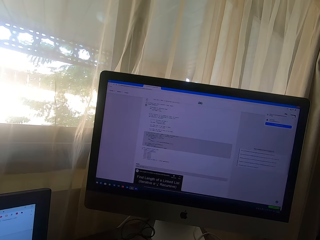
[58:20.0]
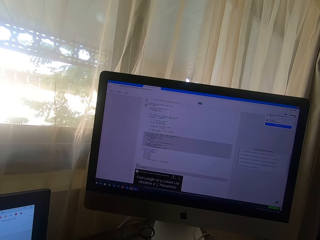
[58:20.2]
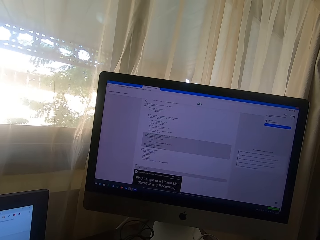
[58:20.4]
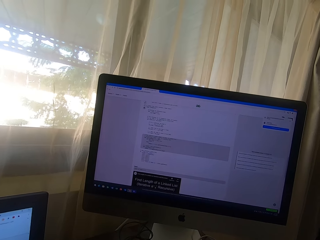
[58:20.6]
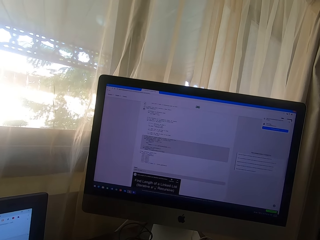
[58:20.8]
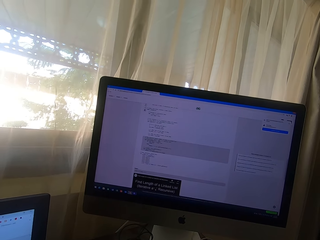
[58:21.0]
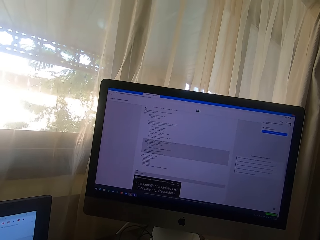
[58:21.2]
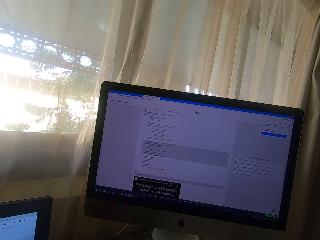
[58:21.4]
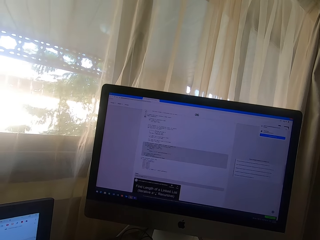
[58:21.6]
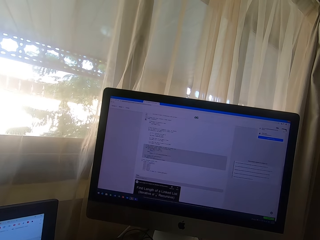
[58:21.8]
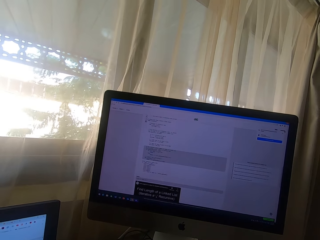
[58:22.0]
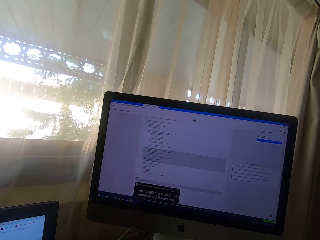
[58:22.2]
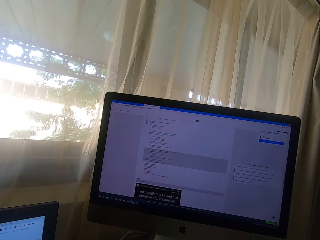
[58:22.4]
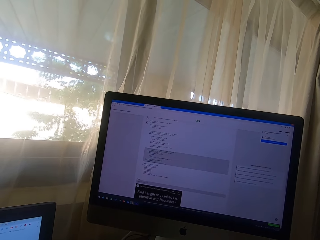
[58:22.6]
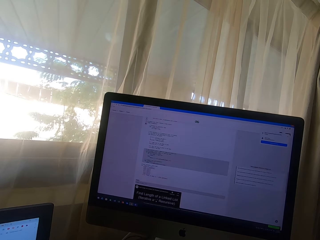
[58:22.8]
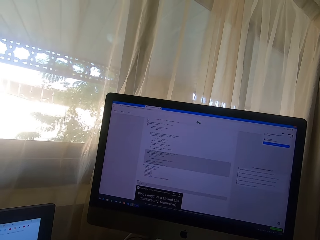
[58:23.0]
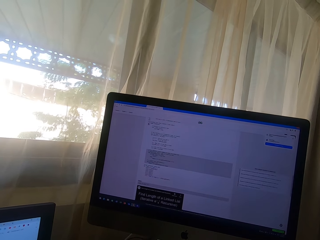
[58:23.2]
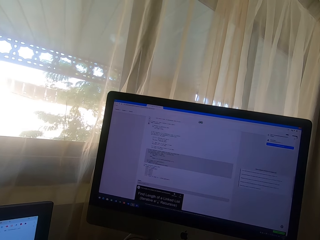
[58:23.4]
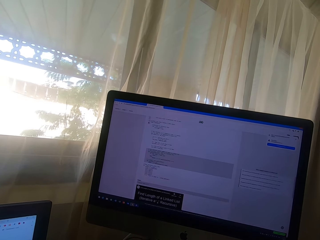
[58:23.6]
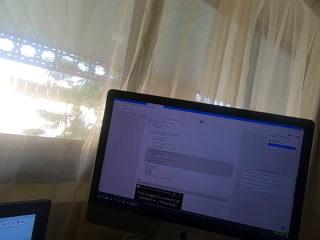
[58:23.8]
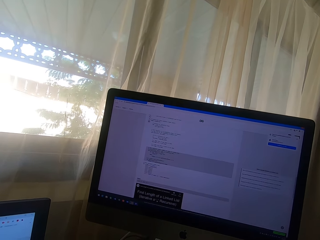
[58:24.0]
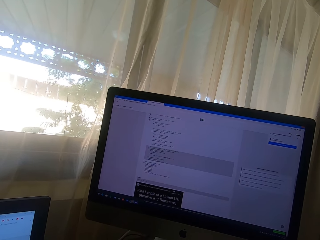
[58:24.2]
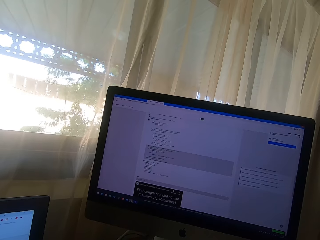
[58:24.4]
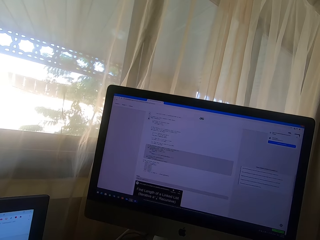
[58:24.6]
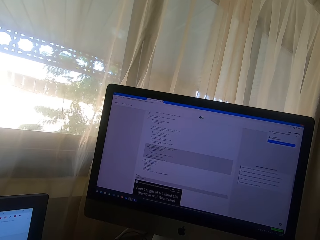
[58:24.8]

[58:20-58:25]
The camera wearer looks at the monitor.

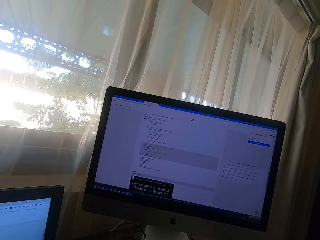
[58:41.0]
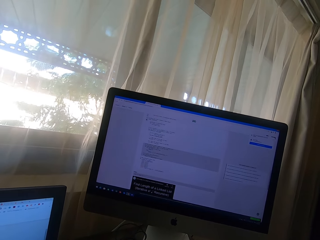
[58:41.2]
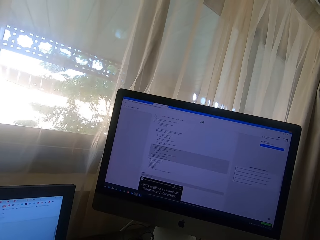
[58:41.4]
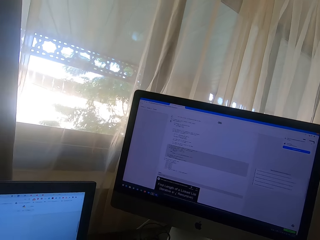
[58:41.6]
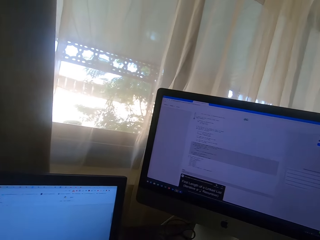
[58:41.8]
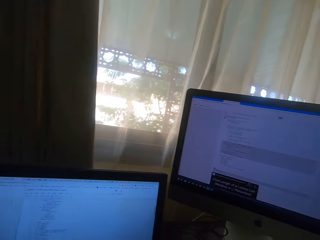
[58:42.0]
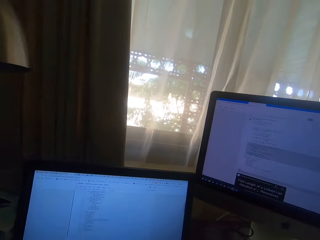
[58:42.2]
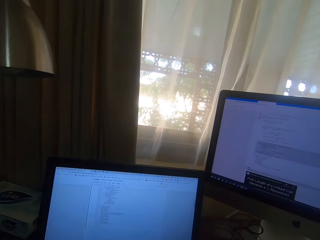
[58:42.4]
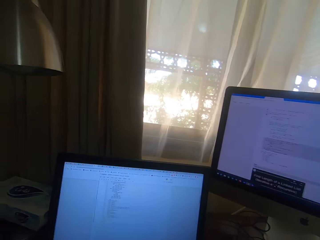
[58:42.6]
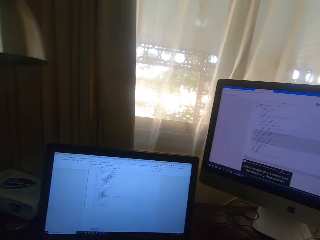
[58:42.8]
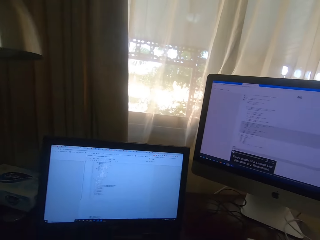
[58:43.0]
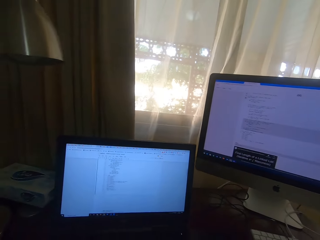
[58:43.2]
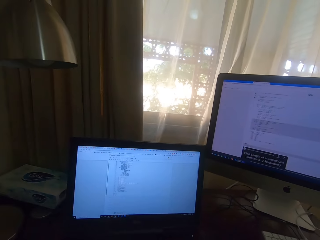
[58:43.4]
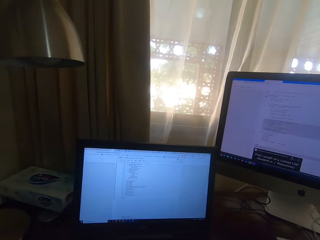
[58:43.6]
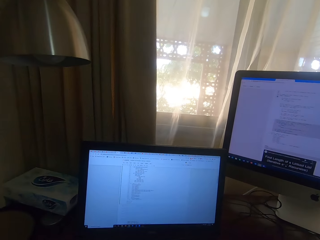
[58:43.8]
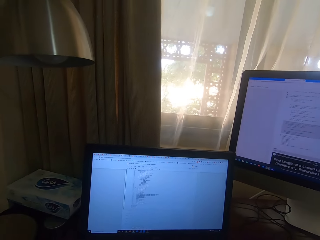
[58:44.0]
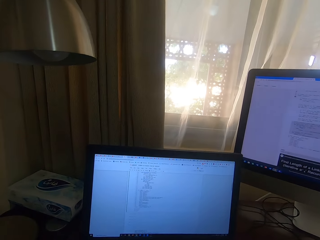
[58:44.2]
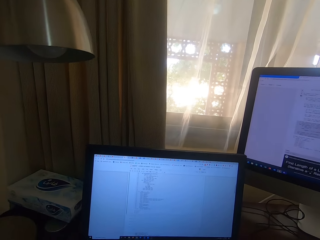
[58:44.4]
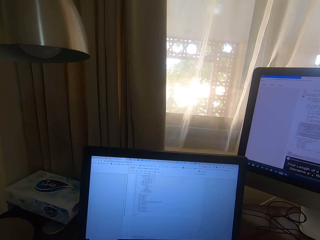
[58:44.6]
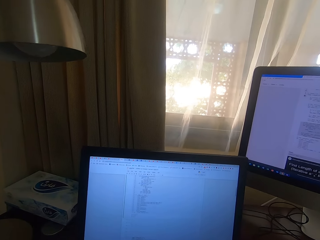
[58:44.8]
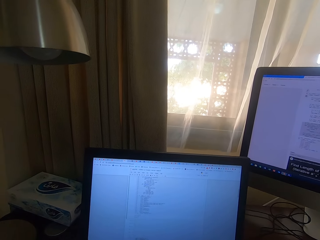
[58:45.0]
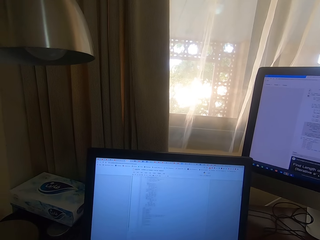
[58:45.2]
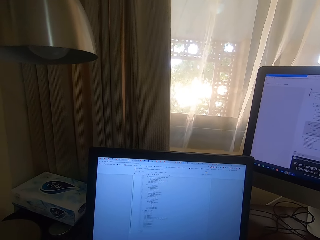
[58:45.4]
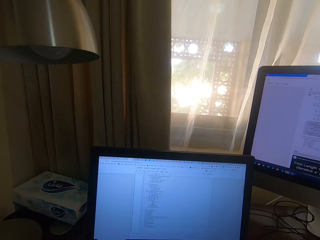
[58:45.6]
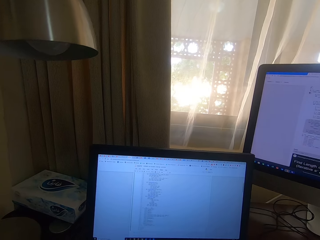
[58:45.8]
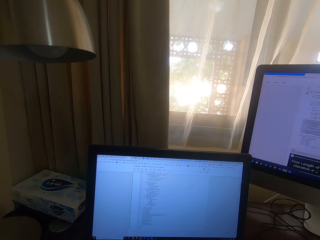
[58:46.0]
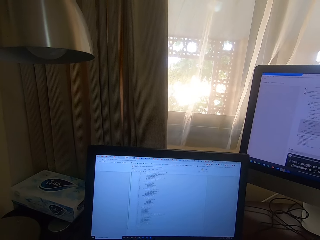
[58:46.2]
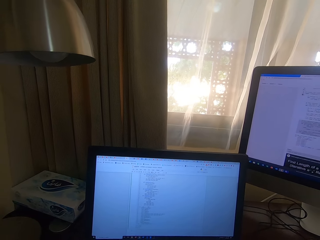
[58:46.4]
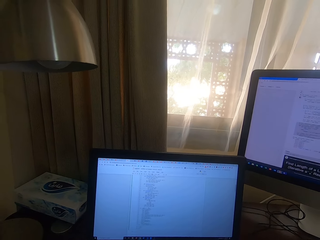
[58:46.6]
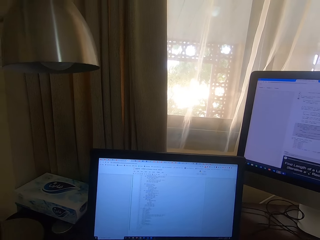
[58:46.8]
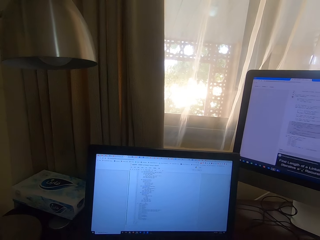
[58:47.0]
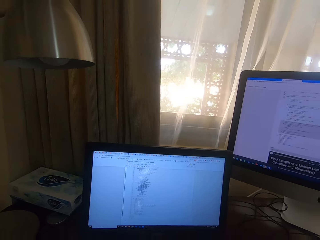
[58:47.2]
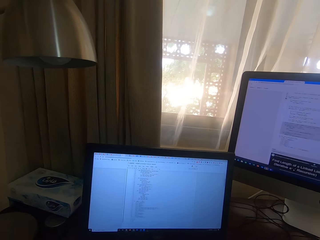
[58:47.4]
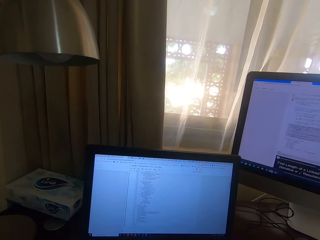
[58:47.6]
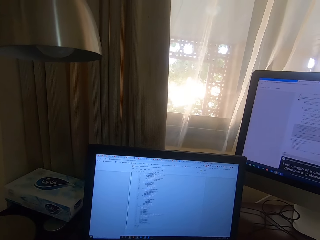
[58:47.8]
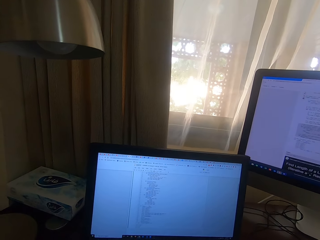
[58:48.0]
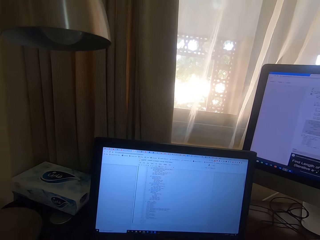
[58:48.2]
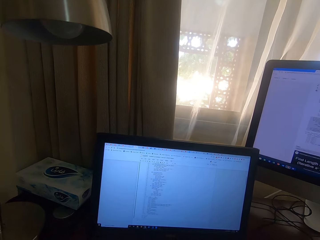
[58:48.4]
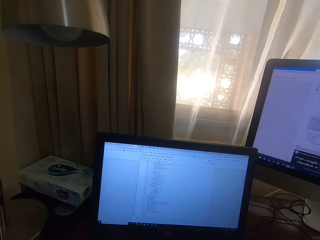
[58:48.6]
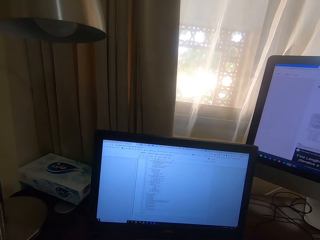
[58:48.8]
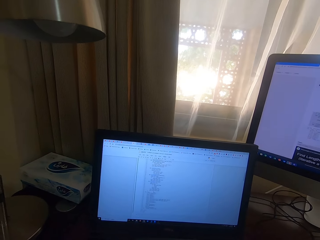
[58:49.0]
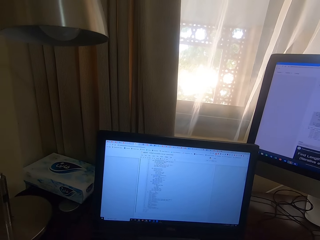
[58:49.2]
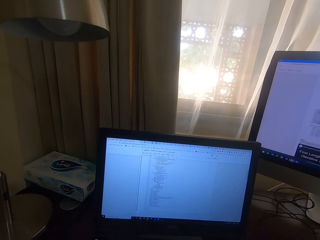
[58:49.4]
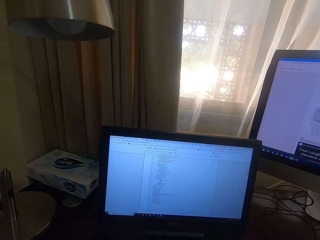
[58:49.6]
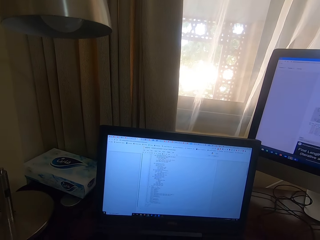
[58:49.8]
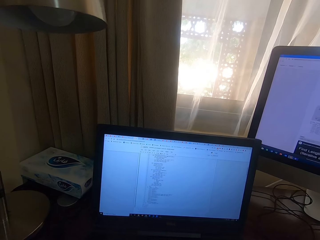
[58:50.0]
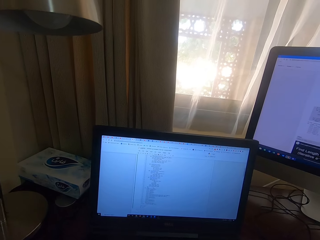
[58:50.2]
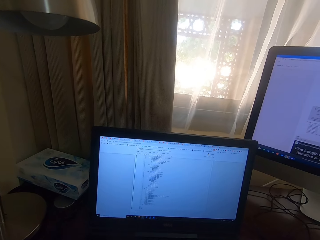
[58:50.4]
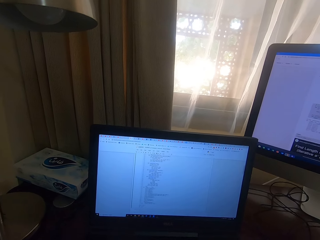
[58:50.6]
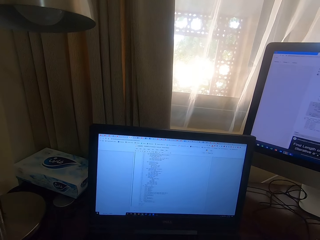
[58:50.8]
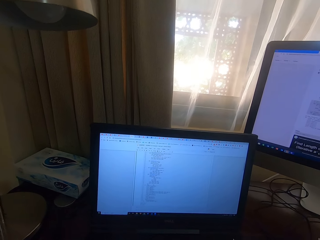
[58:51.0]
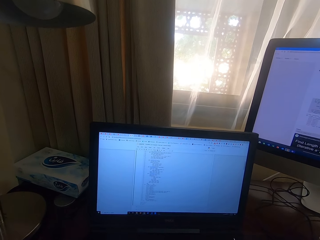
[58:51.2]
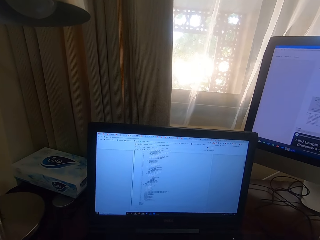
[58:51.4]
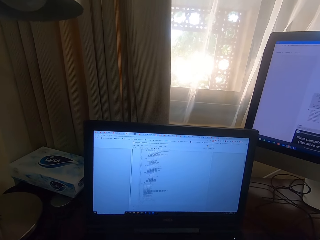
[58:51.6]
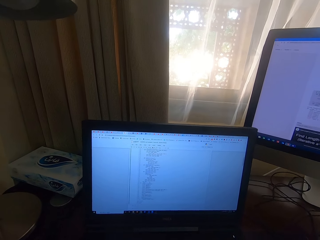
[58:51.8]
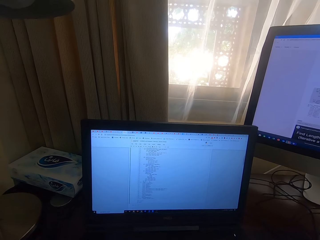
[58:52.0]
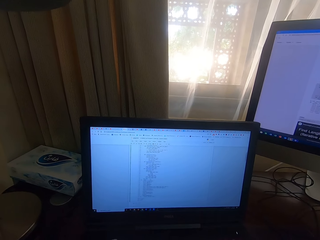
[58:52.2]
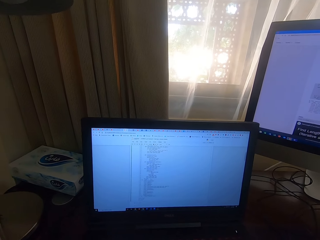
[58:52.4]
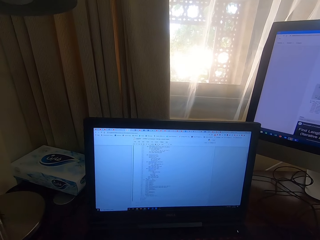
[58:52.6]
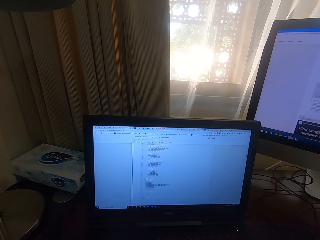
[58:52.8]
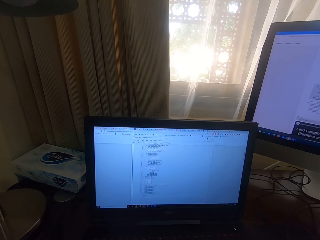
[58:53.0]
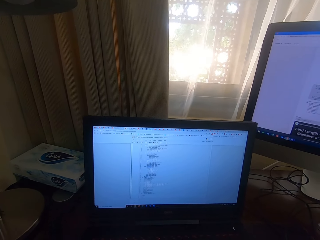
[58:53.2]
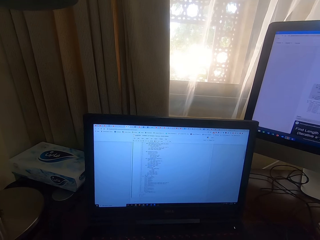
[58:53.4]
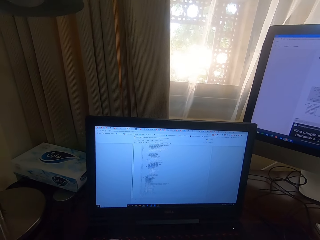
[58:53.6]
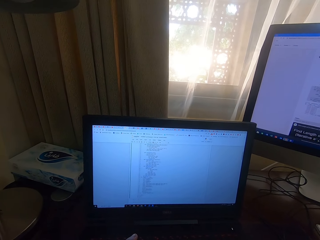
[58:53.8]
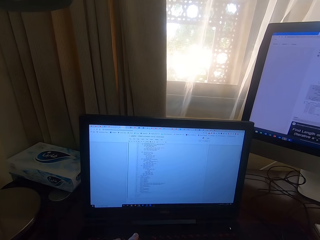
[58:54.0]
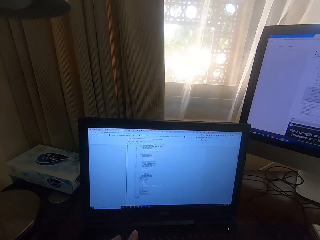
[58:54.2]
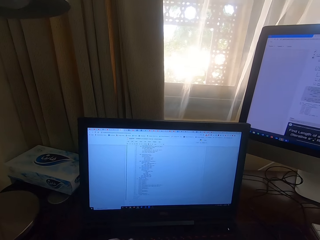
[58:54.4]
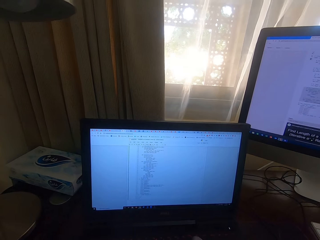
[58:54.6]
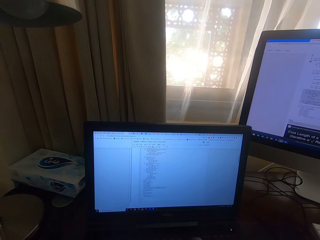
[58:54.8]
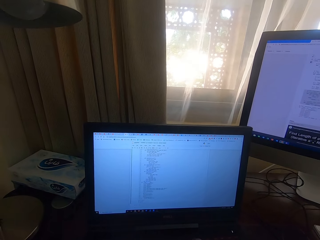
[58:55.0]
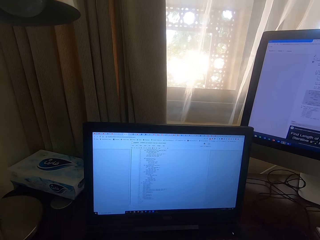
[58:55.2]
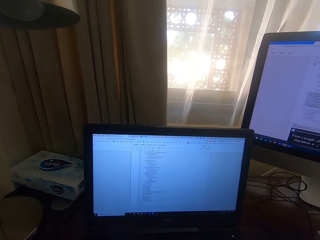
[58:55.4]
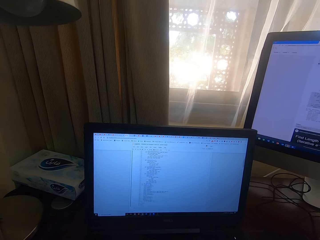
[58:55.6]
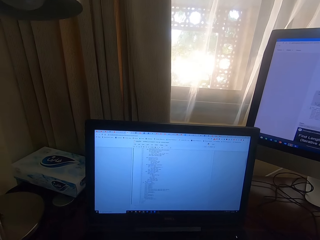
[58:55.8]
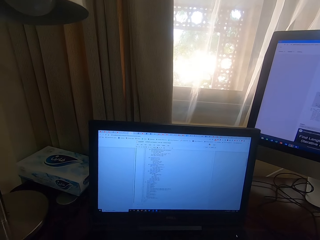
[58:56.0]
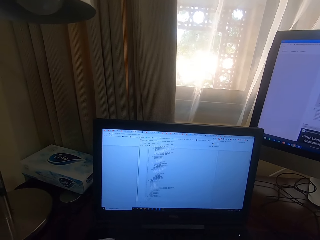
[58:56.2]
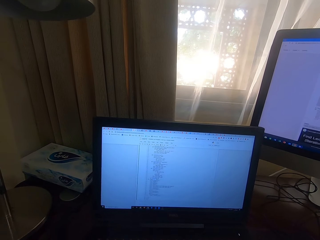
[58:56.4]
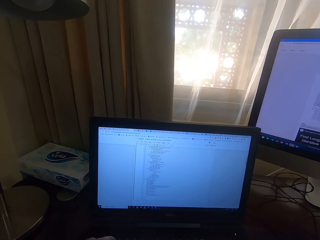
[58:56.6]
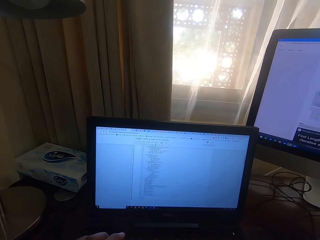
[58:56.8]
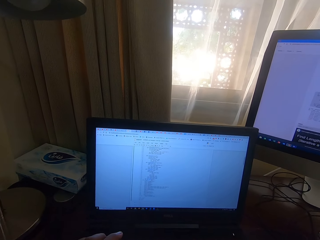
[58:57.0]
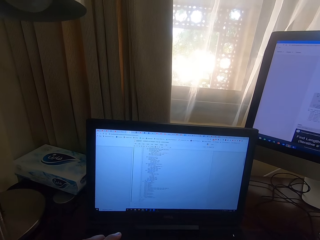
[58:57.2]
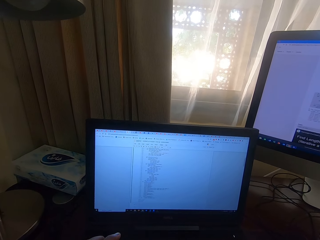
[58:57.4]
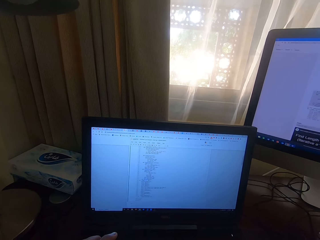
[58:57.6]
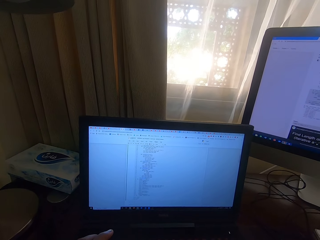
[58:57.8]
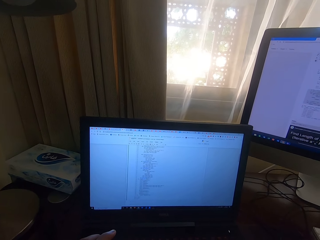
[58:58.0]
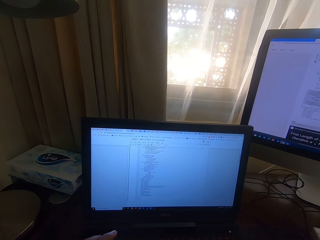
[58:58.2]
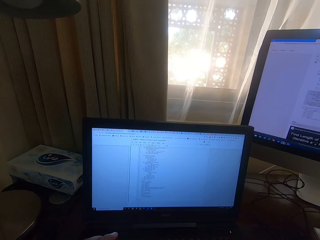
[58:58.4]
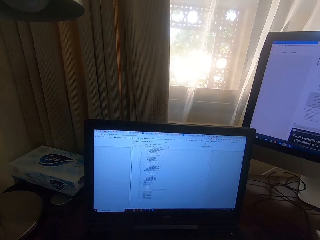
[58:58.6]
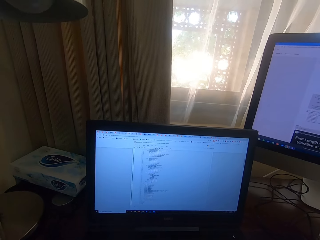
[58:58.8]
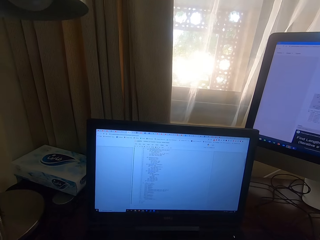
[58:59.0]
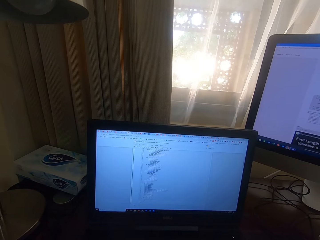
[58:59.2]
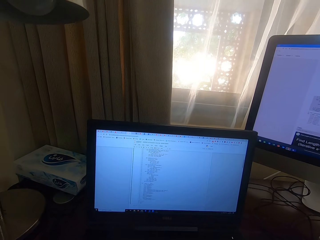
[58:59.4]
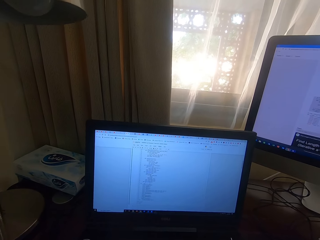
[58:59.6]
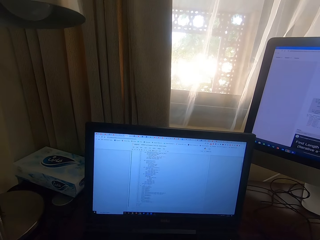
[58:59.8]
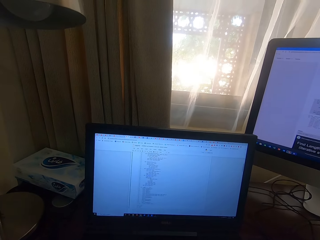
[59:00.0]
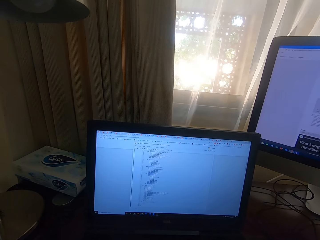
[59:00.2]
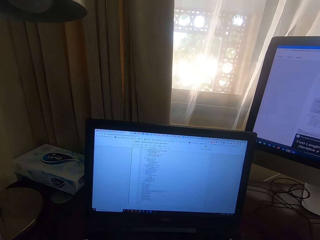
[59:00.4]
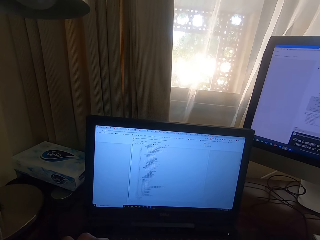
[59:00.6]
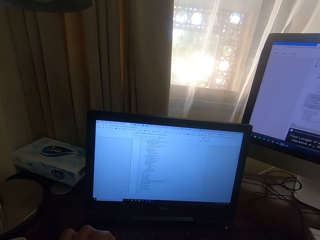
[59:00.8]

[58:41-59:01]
The camera wearer looks at the laptop. They type on the laptop.
